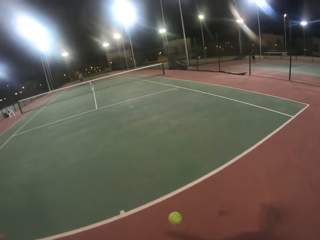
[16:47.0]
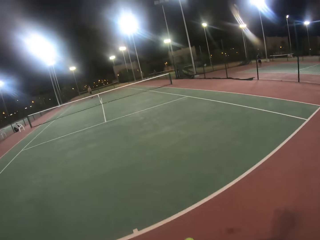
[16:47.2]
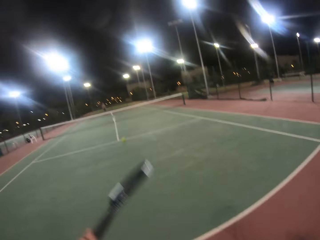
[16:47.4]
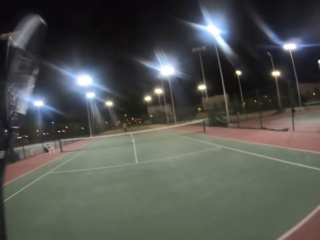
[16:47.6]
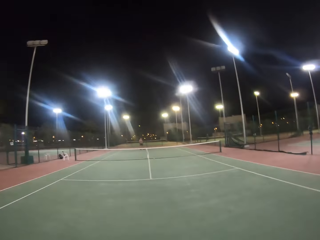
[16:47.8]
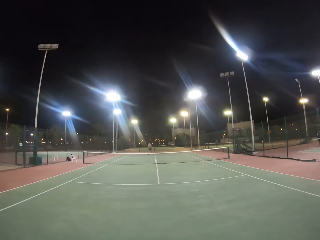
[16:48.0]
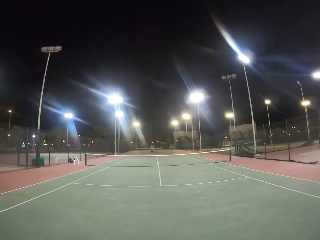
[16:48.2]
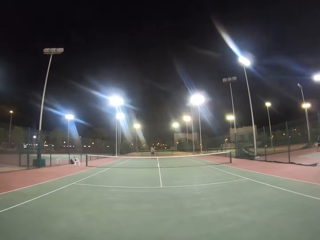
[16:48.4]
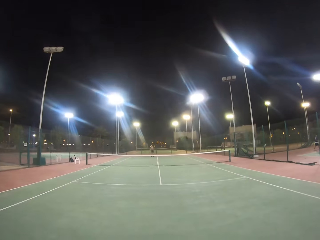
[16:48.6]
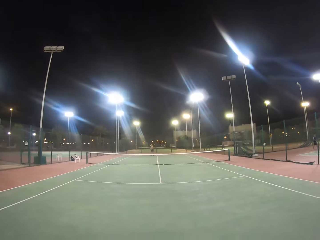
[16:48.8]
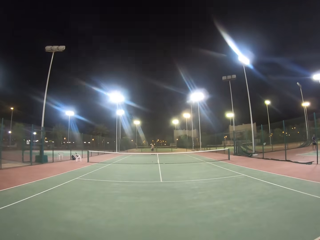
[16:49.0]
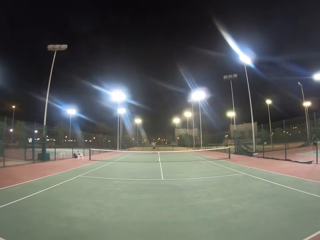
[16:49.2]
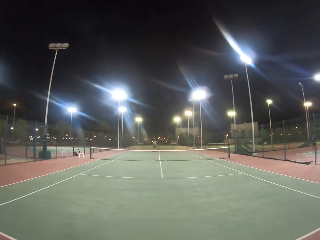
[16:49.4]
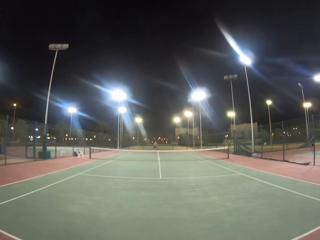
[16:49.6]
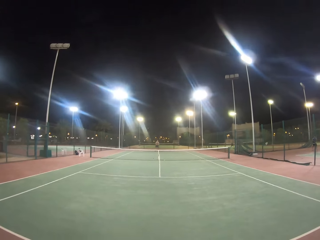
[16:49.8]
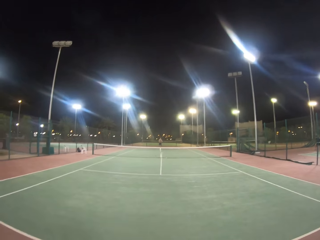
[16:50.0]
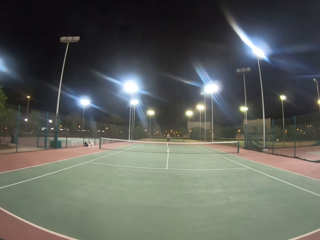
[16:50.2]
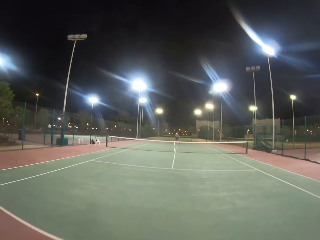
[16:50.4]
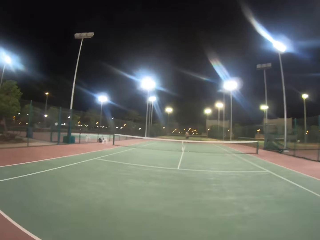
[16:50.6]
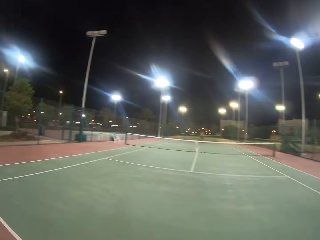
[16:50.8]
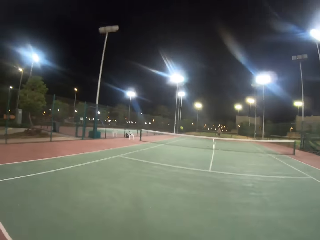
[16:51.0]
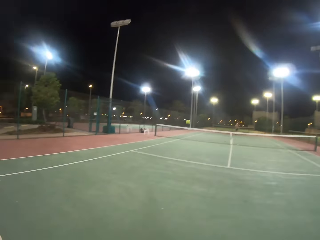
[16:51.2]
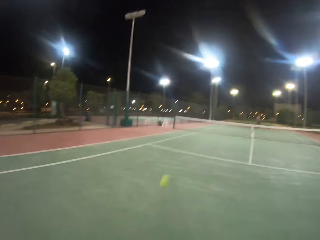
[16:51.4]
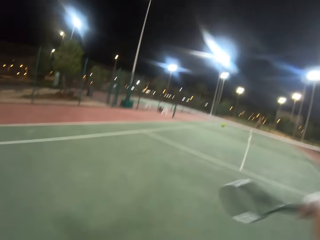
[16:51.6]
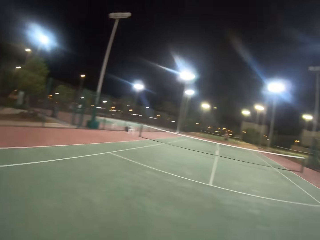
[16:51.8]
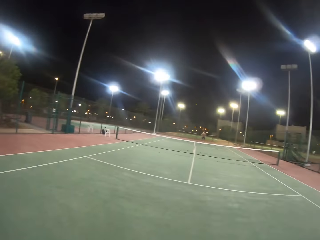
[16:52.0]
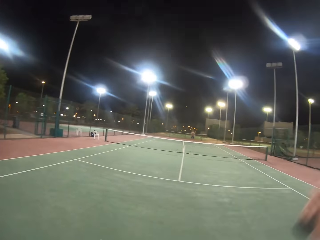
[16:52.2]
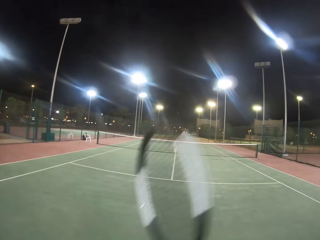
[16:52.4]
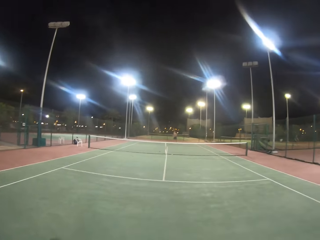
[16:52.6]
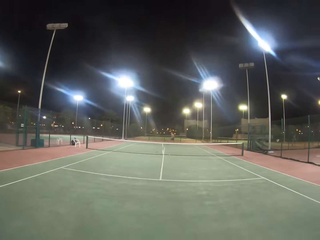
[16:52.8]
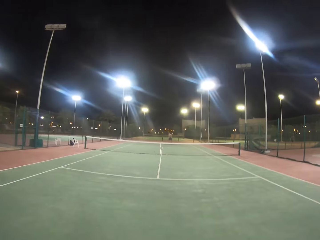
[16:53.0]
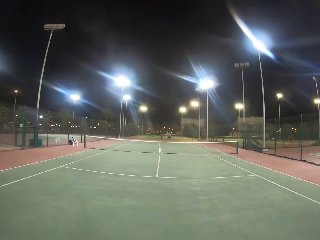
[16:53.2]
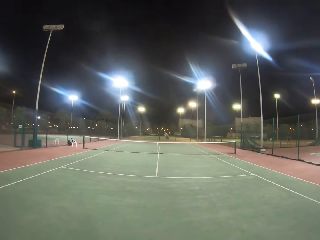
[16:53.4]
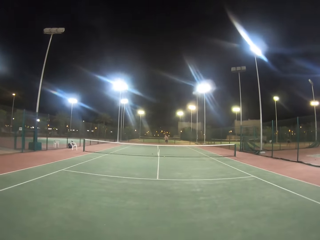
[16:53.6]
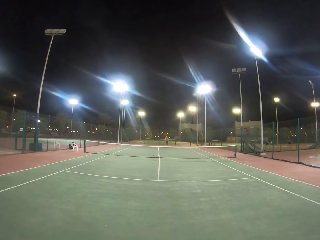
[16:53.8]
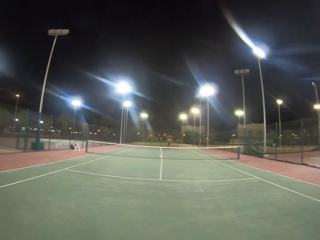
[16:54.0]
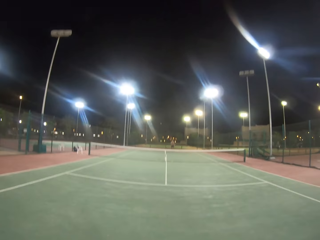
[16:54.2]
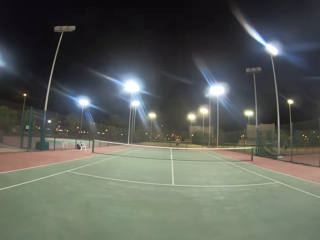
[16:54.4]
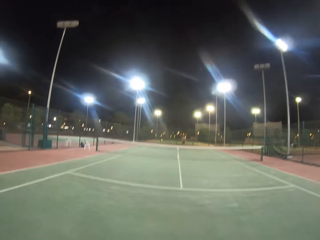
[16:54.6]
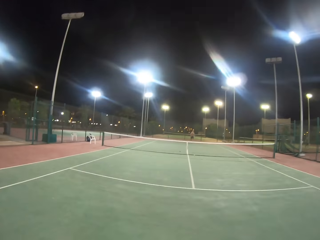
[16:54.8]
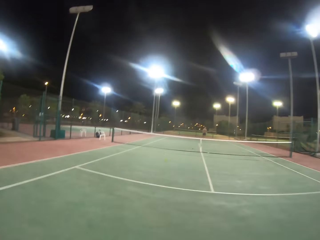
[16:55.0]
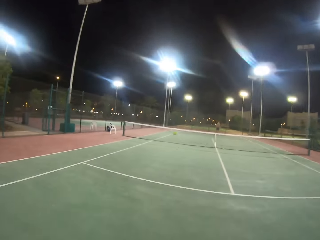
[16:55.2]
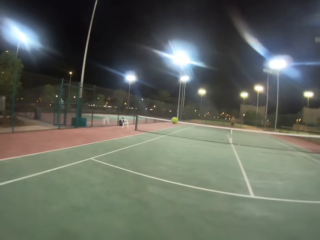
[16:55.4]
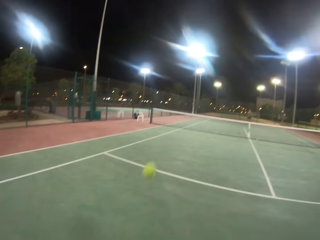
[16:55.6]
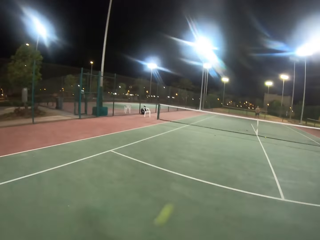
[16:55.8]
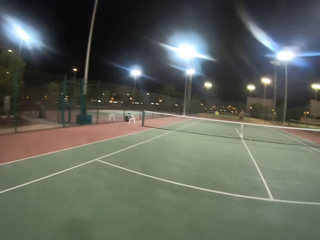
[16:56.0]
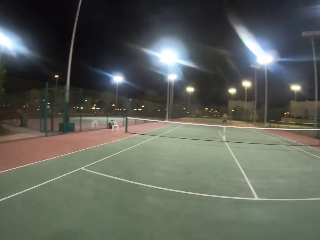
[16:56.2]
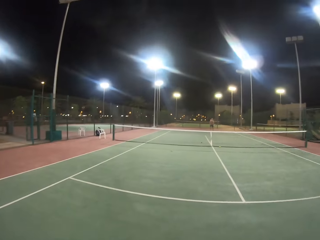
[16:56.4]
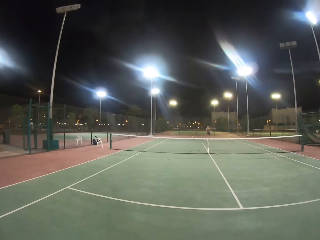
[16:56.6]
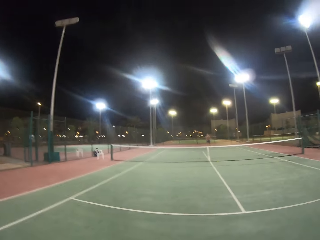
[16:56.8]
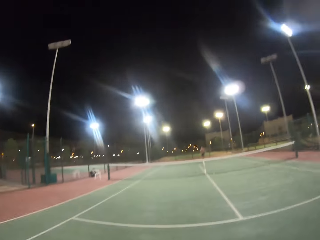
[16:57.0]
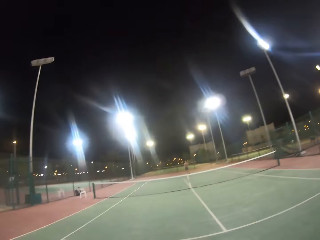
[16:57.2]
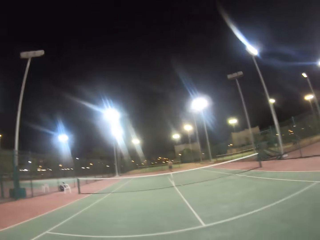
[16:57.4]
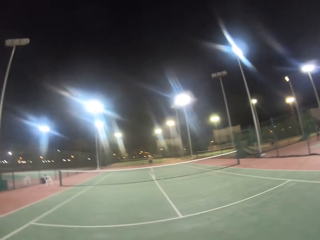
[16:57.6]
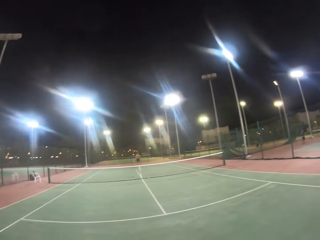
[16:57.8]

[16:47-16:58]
The camera wearer bounces the ball with the racket. They hit the ball with the badminton racket. A man hits the ball with the badminton racket. The camera wearer hits the ball with the badminton racket. The man hits the ball with the badminton racket. The camera wearer hits the ball with the badminton racket.

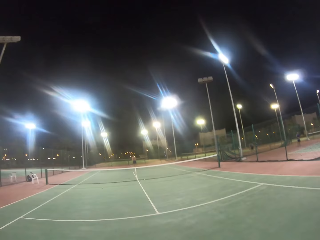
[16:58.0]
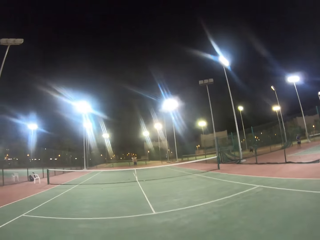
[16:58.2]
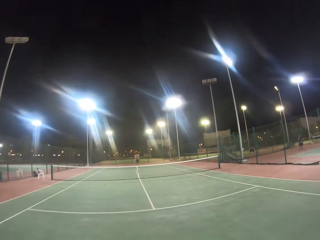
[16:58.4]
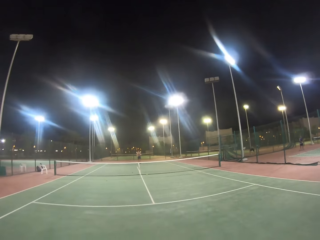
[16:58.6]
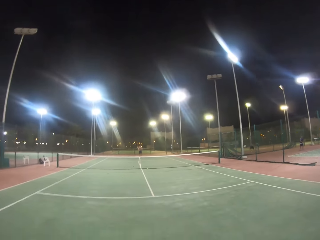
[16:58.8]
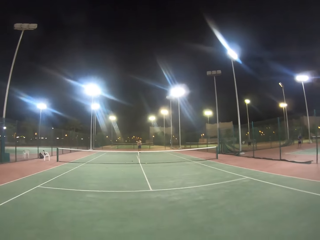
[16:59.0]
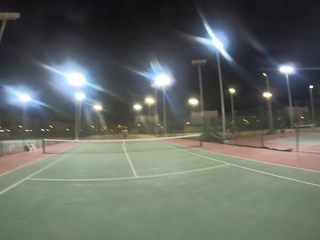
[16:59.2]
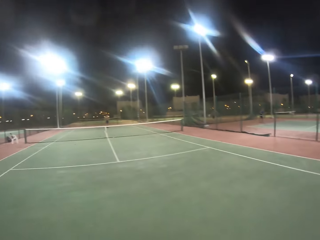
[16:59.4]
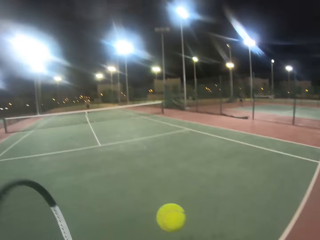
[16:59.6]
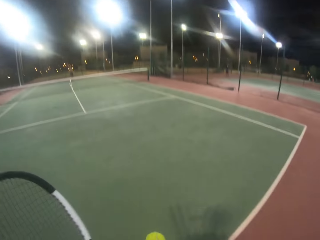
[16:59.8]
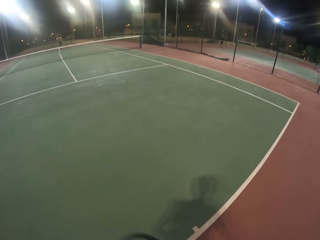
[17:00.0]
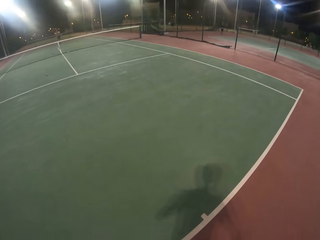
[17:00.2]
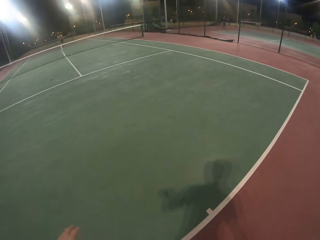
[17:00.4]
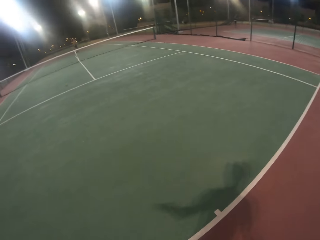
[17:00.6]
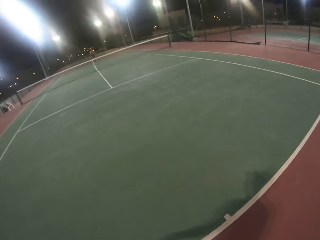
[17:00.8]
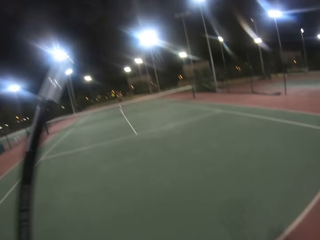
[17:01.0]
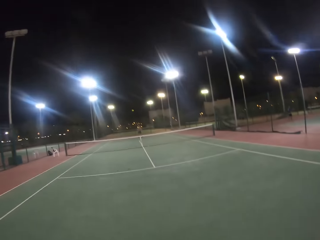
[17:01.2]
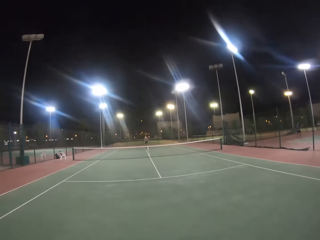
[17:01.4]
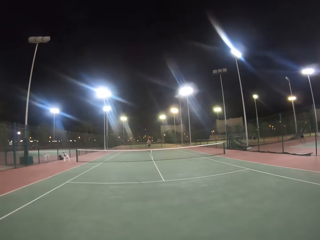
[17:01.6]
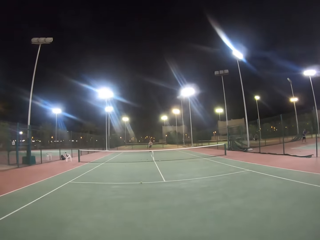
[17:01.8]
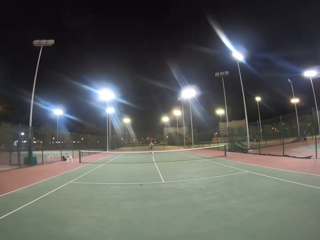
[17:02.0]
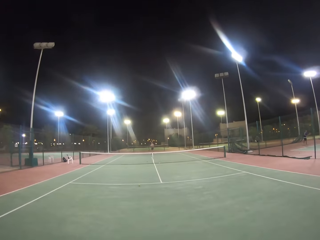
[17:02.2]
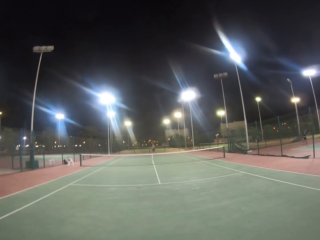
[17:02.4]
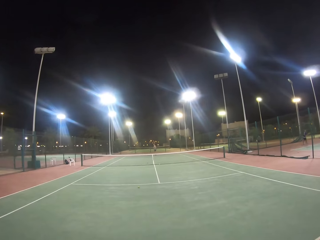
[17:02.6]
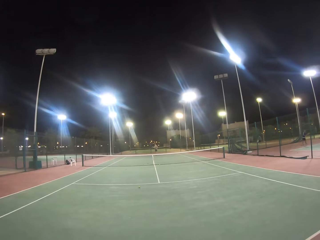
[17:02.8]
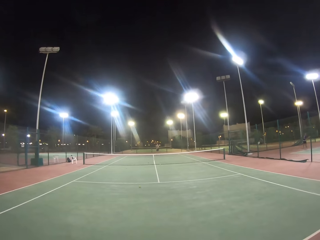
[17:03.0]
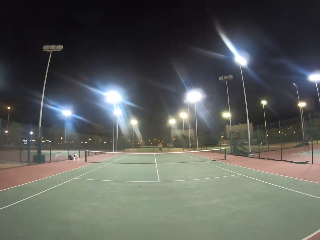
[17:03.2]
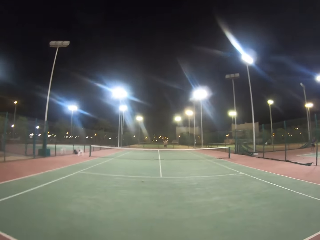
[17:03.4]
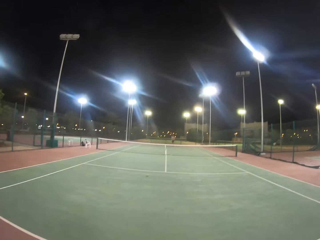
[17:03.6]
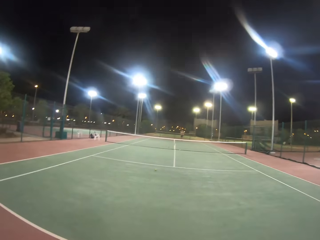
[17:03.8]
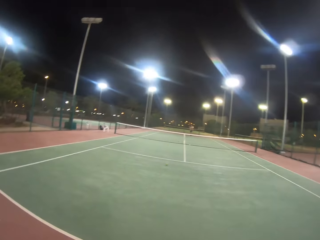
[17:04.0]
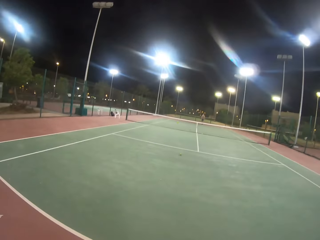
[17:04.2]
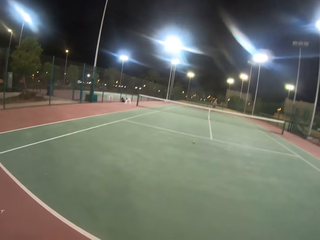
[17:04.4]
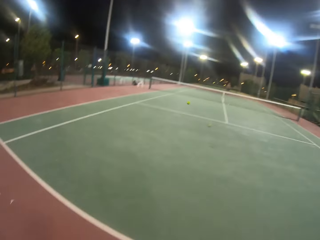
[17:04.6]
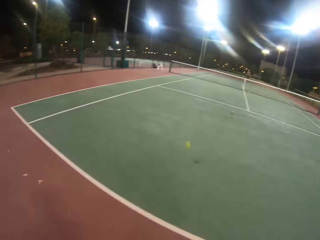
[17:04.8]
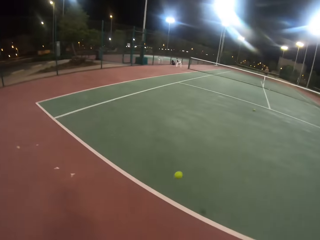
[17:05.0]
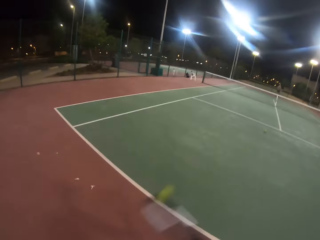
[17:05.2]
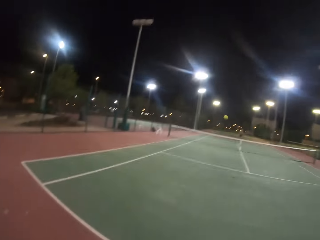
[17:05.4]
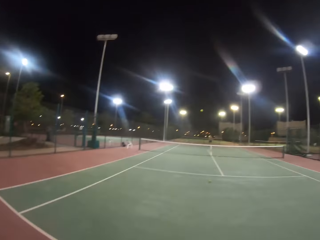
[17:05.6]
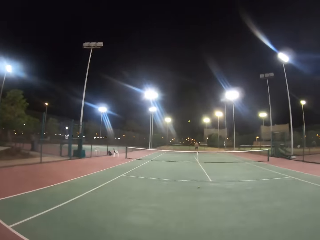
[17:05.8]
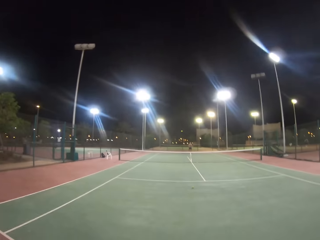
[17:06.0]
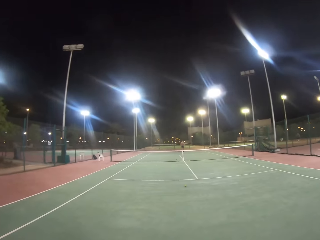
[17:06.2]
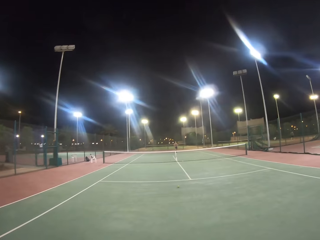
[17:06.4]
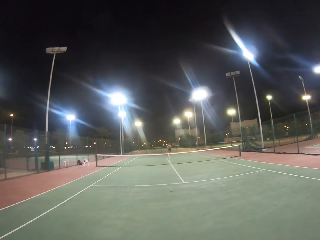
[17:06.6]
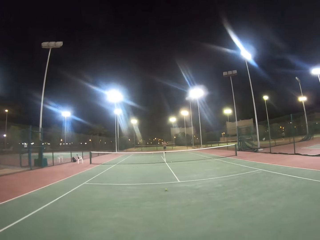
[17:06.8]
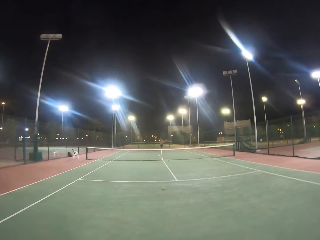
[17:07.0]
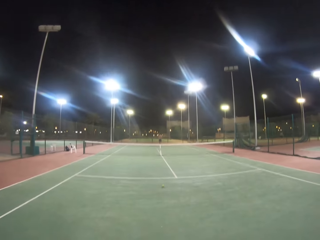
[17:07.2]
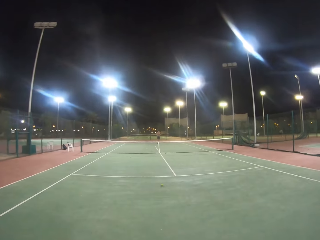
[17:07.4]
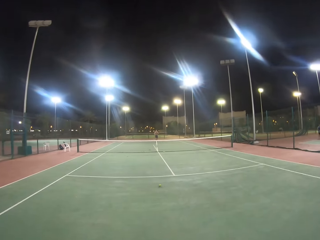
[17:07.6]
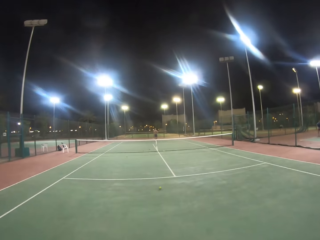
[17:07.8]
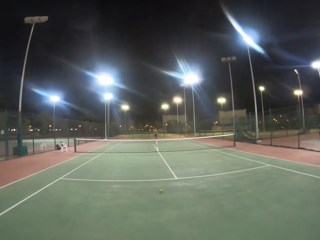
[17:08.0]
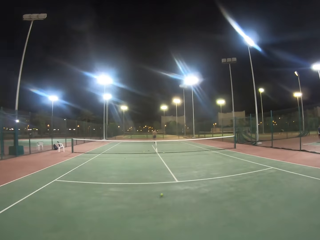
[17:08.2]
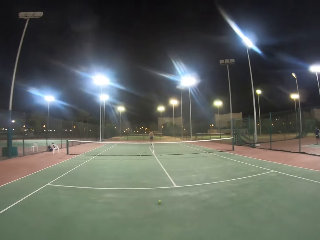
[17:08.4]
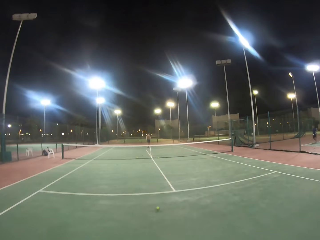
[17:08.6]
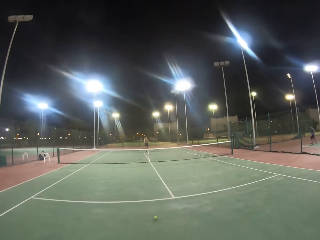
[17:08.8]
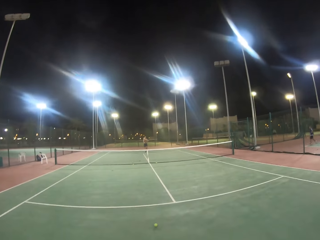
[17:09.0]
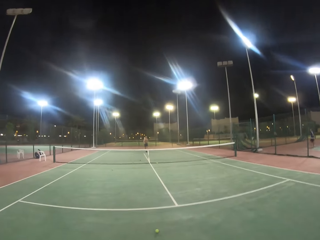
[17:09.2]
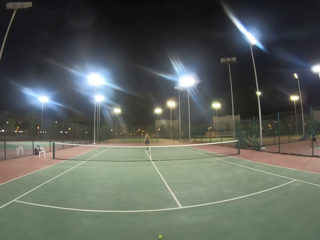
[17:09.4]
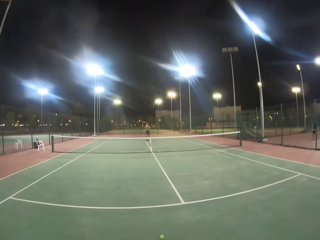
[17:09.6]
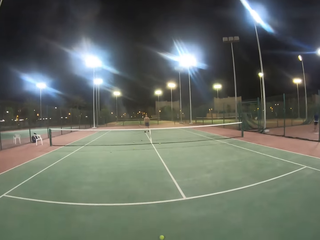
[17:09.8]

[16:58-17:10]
A man hits the ball with the racket. The camera wearer holds the ball up. They hit the ball with a badminton racket. The man hits the ball with the badminton racket. The camera wearer hits the ball with the badminton racket. The man hits the ball with the racket.
